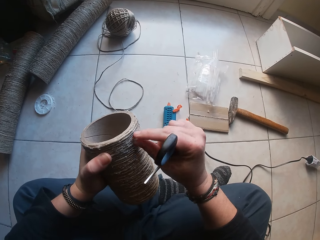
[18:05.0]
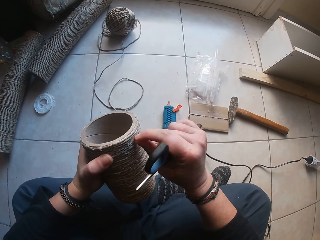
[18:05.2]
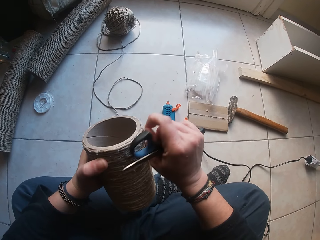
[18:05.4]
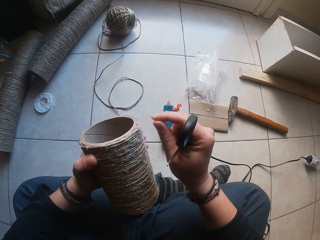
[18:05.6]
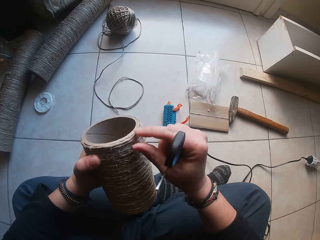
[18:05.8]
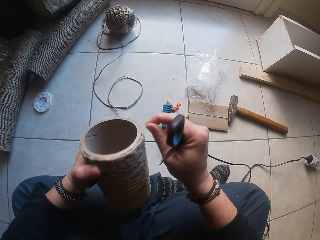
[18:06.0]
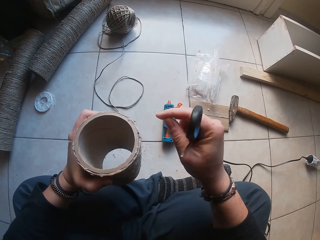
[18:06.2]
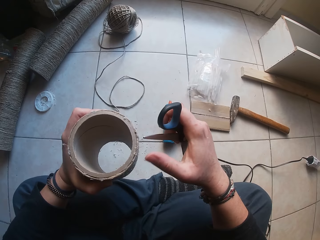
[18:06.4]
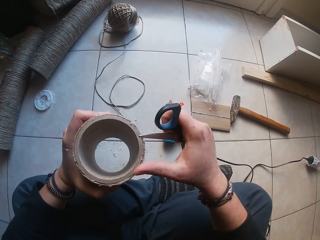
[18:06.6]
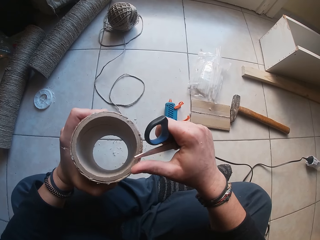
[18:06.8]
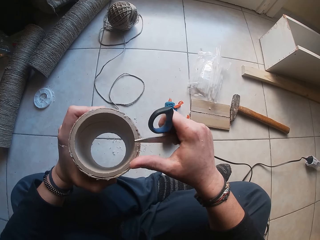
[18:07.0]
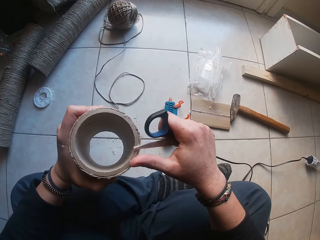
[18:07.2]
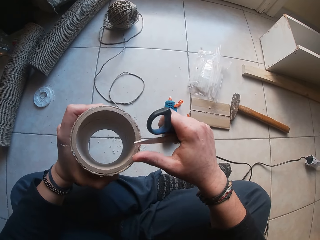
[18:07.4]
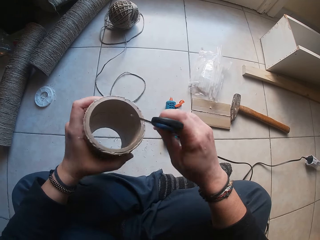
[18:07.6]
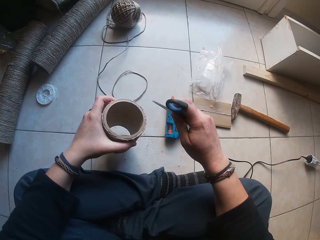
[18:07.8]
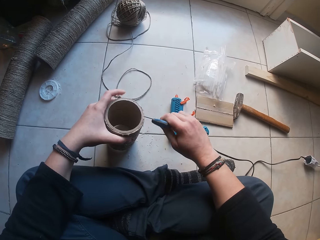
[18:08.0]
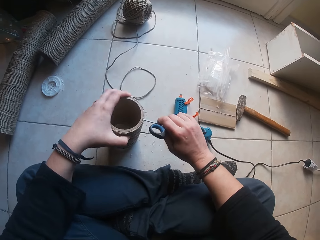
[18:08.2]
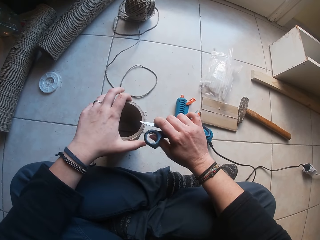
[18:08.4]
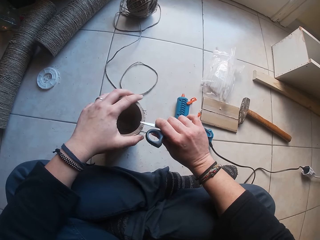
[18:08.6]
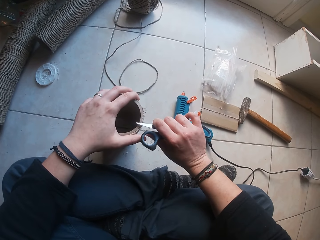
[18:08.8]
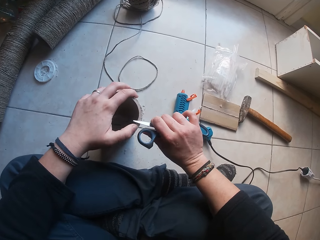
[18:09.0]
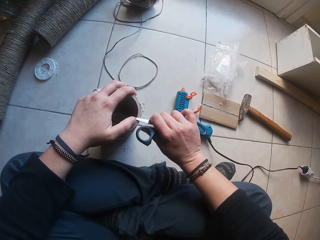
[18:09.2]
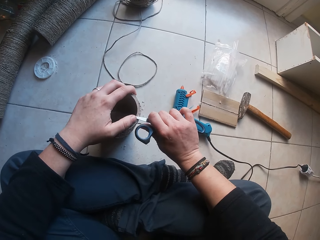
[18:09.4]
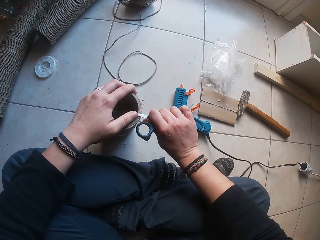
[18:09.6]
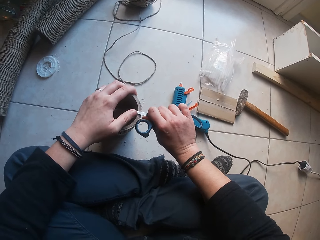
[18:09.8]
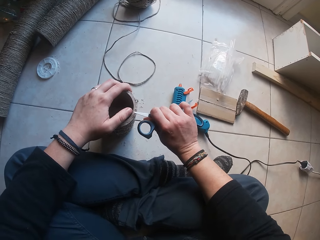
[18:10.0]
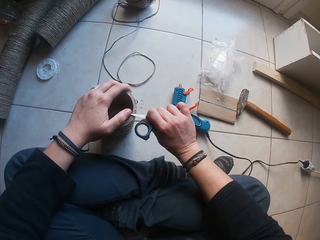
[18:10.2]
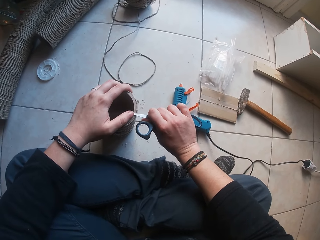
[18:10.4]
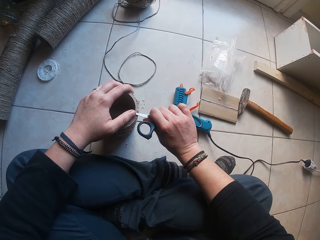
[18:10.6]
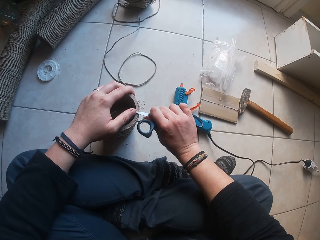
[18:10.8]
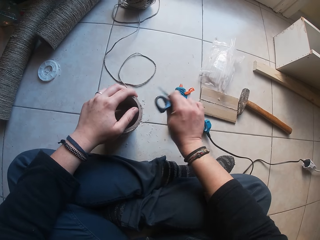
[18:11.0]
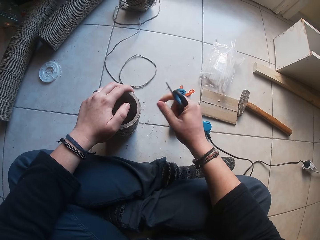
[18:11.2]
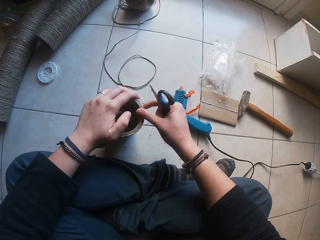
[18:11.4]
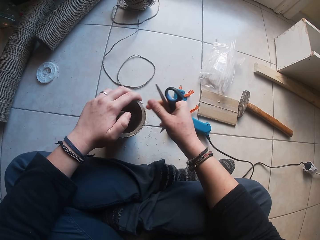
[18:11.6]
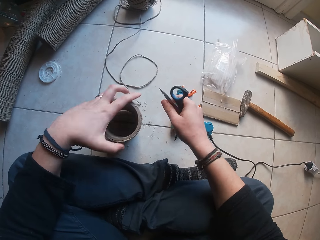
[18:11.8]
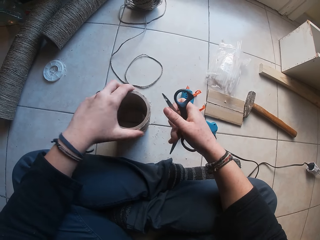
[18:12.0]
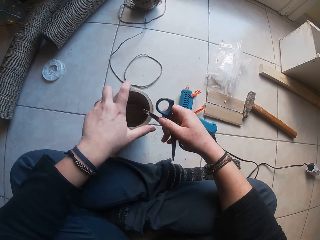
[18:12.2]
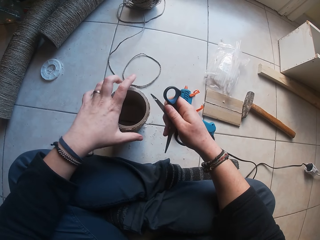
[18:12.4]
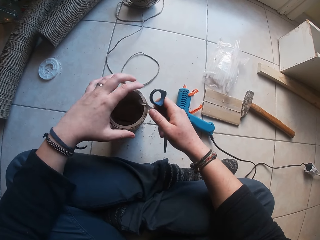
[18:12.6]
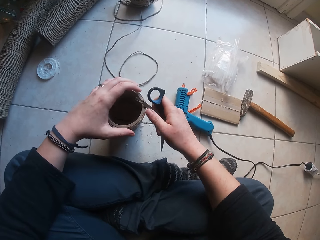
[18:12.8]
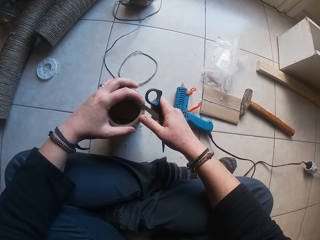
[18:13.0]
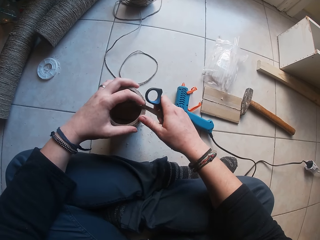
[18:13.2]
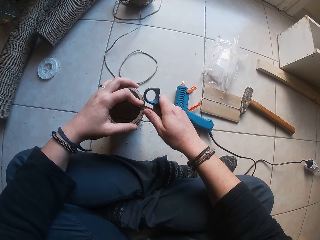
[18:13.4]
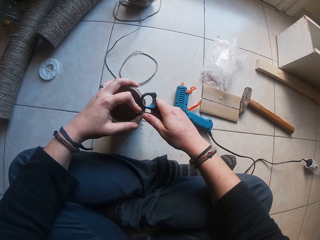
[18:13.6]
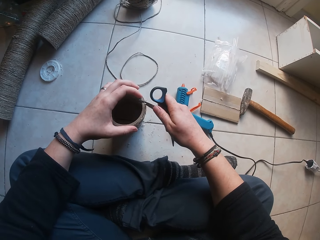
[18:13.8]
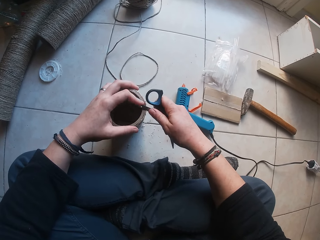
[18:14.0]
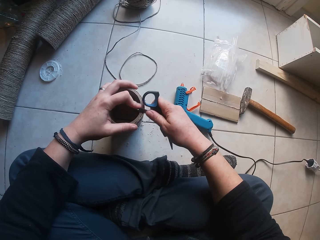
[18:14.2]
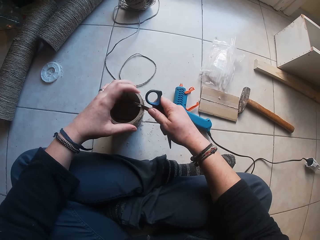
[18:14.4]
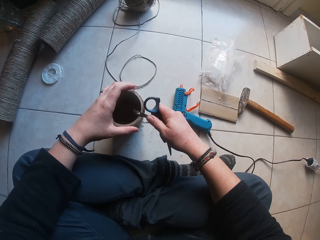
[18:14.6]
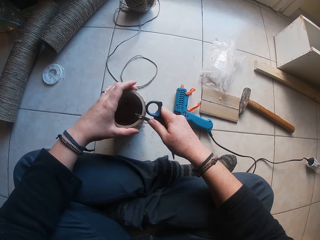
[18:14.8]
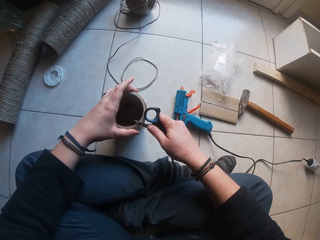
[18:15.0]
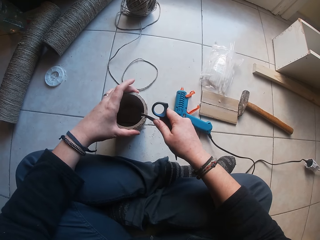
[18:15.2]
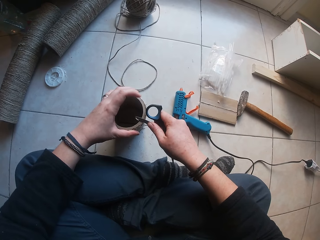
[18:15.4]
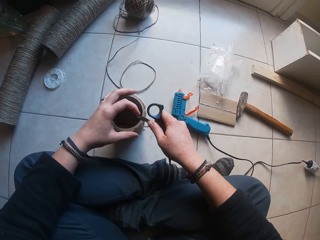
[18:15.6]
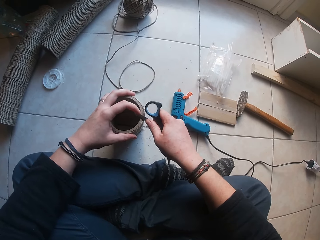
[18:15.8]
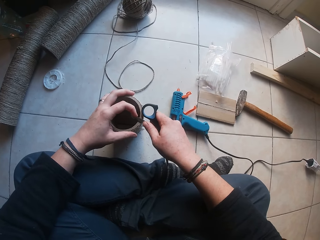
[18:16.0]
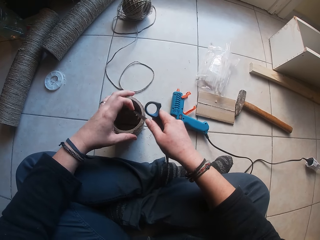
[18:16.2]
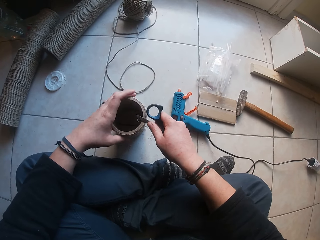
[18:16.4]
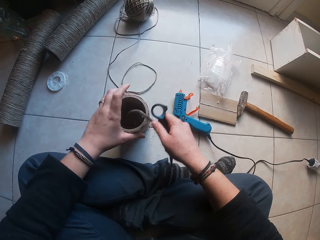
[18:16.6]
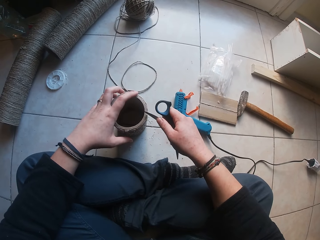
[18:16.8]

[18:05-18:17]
The camera wearer drops the twined cardboard tube in her left hand on the ground. She smoothens the twined cardboard tube in her left hand with the pair of scissors in her right hand.

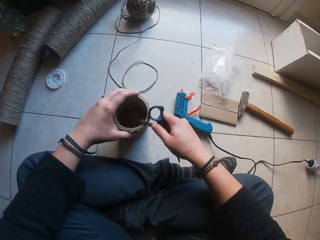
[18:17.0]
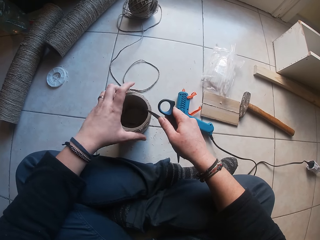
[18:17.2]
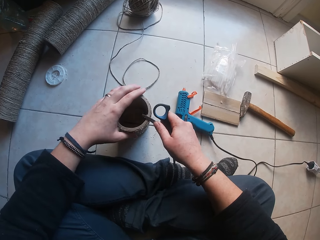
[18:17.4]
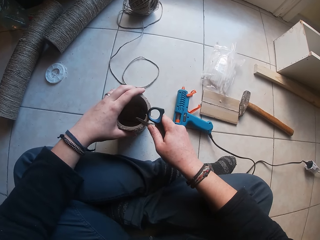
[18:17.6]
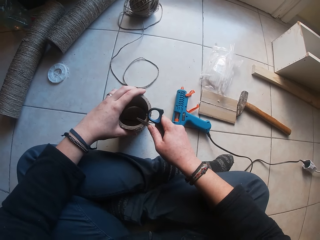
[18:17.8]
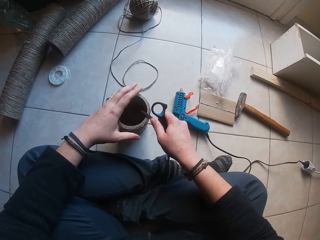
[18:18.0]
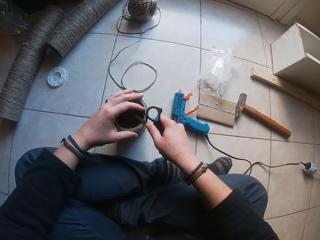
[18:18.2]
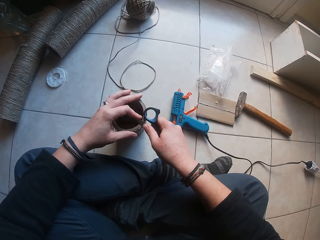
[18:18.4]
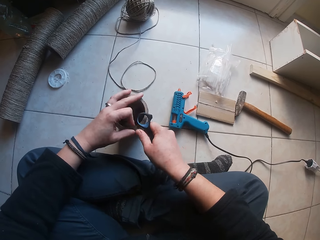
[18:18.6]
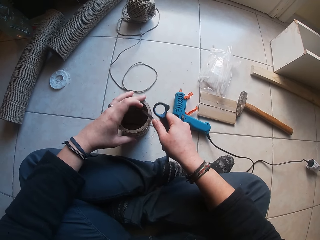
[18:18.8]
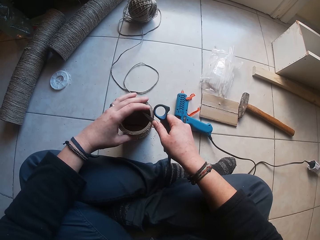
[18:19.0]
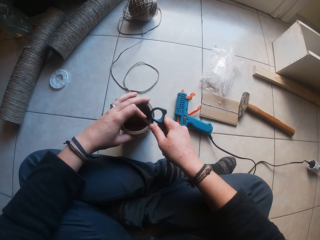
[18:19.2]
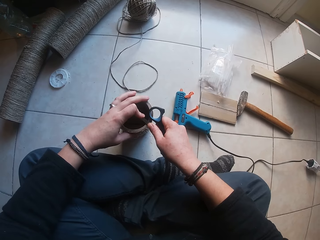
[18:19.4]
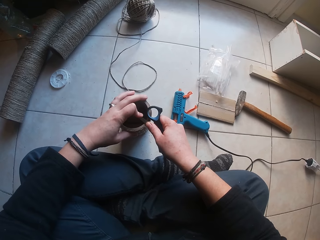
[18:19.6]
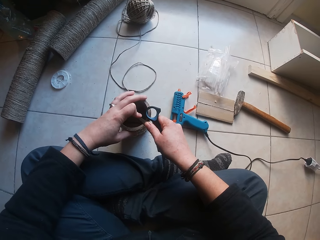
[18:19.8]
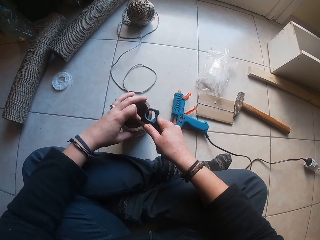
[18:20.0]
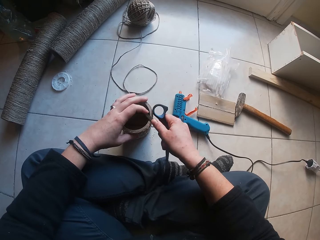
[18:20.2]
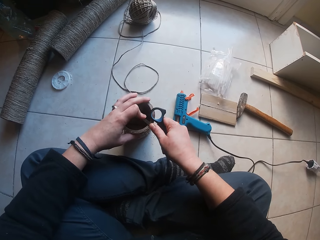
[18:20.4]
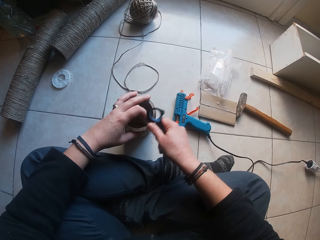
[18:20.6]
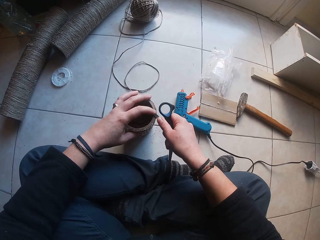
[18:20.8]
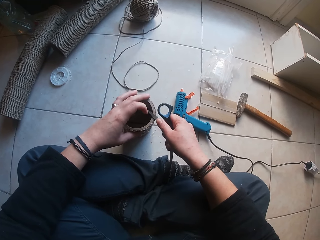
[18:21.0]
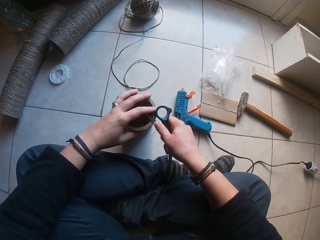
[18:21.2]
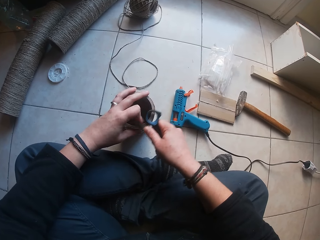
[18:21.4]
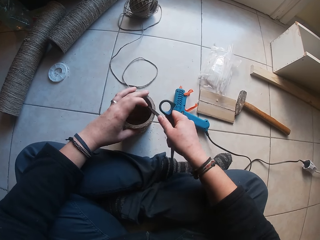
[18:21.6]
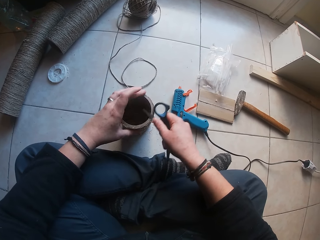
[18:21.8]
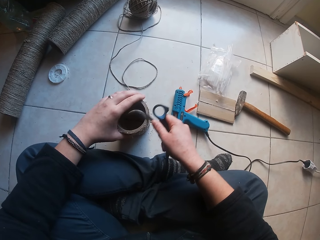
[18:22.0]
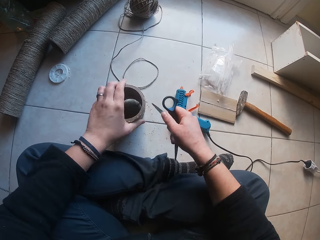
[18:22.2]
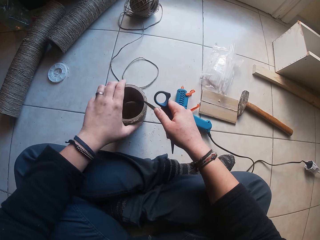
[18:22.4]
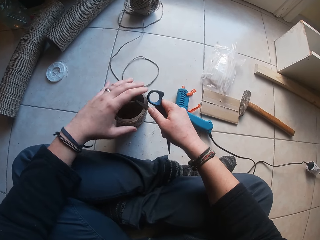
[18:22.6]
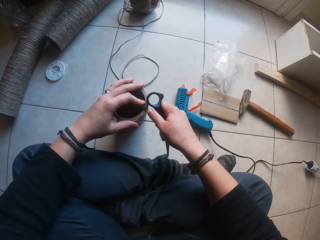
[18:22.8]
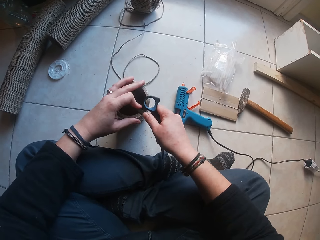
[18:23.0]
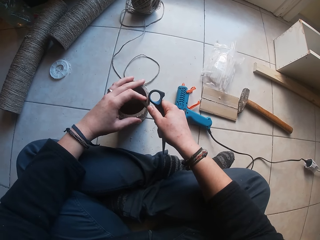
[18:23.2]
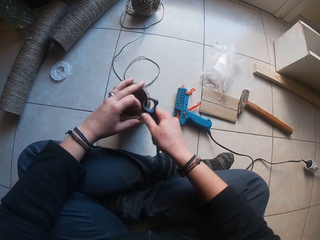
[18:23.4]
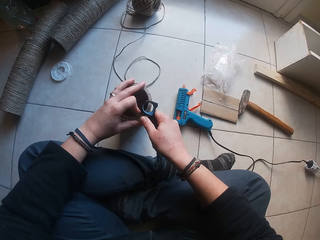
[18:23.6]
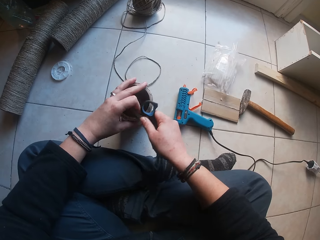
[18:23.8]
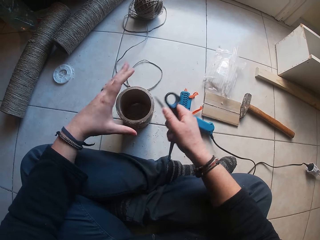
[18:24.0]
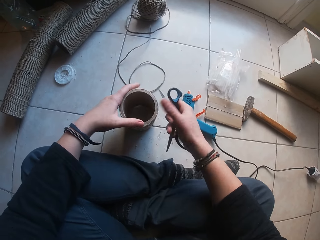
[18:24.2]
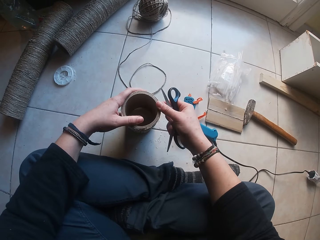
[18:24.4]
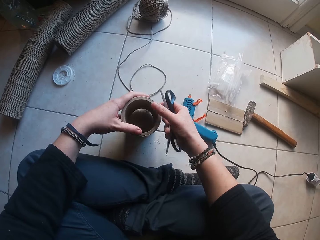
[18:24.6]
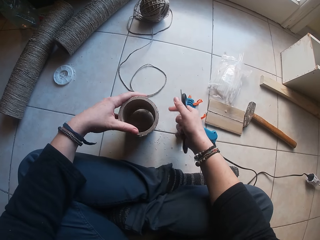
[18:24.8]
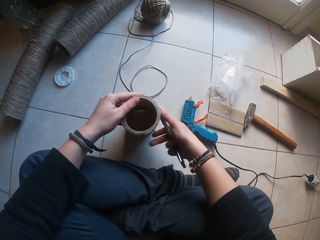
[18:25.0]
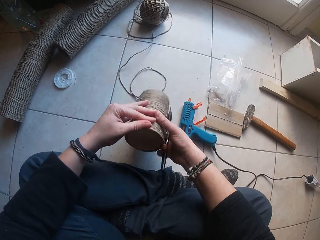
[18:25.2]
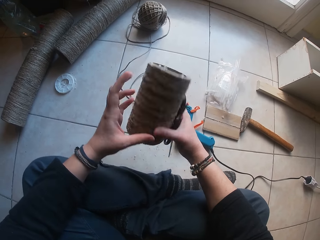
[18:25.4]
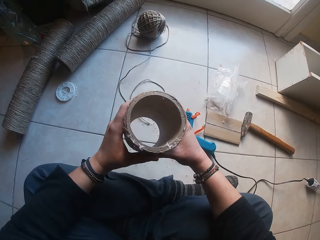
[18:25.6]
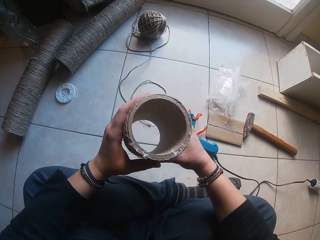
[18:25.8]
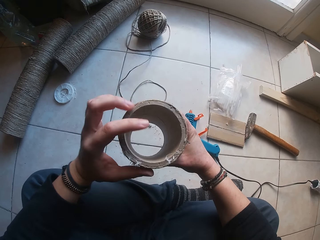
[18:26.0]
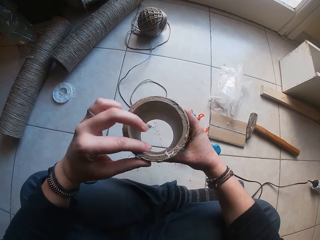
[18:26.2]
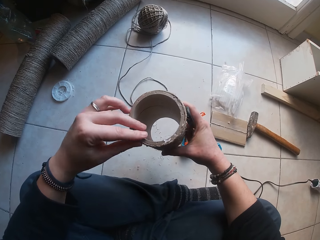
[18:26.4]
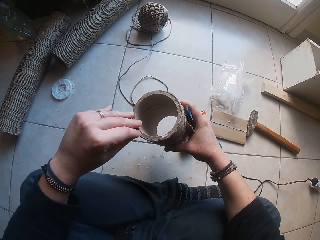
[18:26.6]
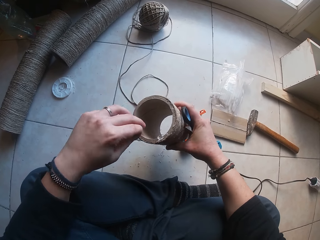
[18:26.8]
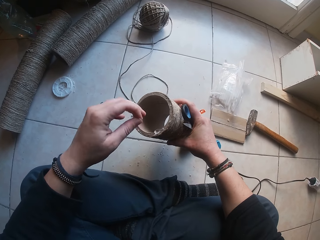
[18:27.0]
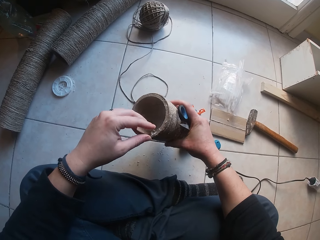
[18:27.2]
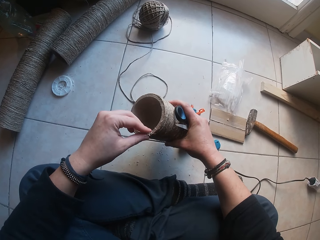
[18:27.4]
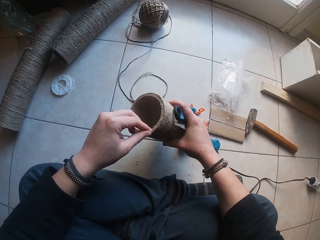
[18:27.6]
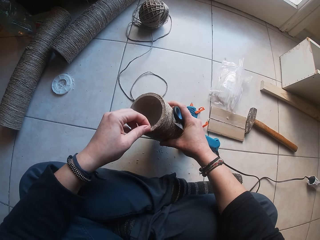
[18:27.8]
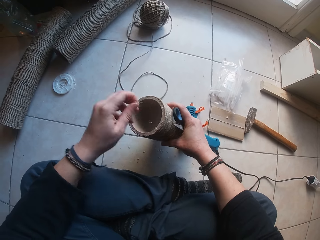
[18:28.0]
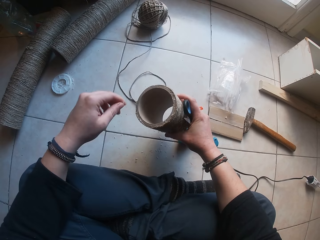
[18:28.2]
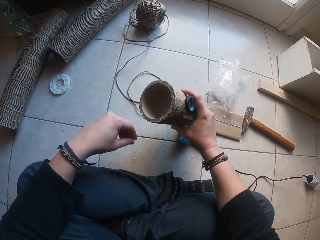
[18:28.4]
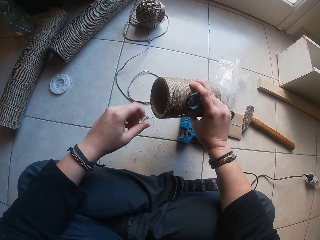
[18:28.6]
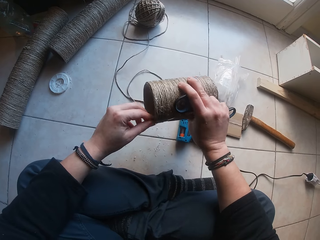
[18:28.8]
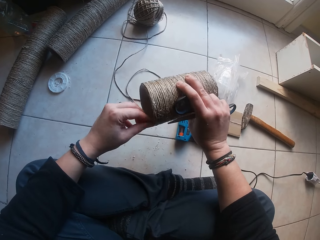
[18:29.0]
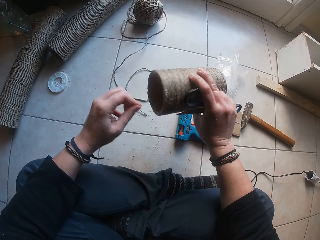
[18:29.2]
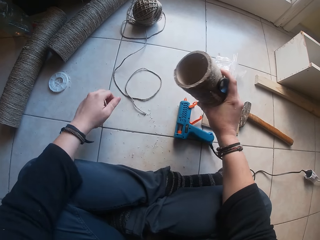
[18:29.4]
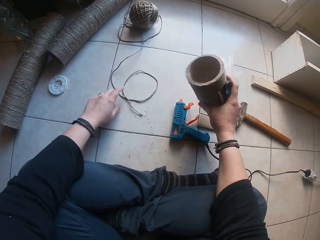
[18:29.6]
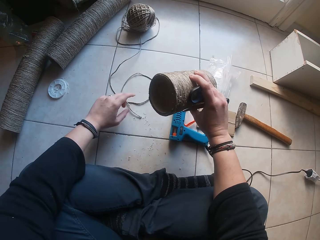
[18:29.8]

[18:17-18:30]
The camera wearer holds the twined cardboard tube with both hands. She lifts the wood cylinder. She examines the wood cylinder. She removes excesses from the twined cardboard tube with her left hand.
